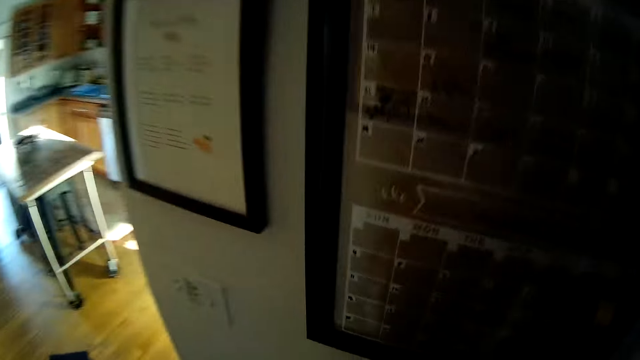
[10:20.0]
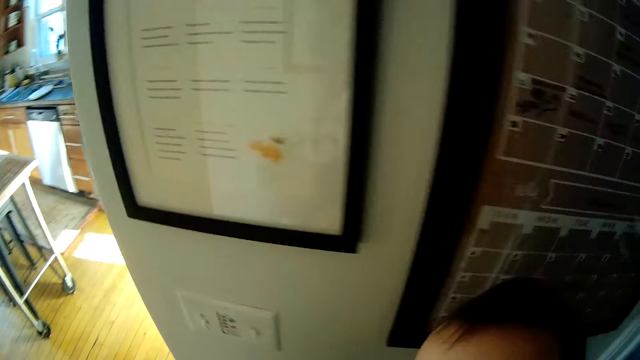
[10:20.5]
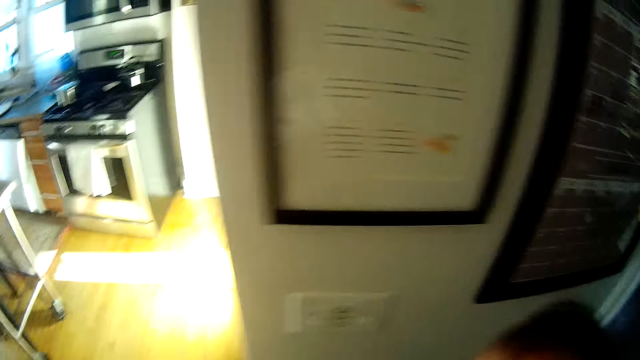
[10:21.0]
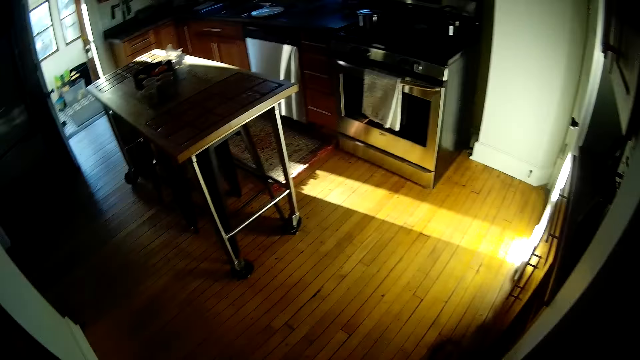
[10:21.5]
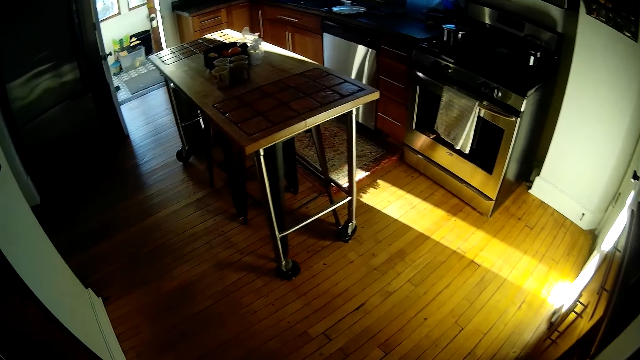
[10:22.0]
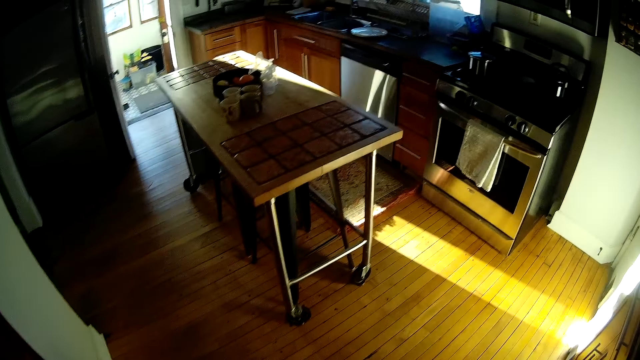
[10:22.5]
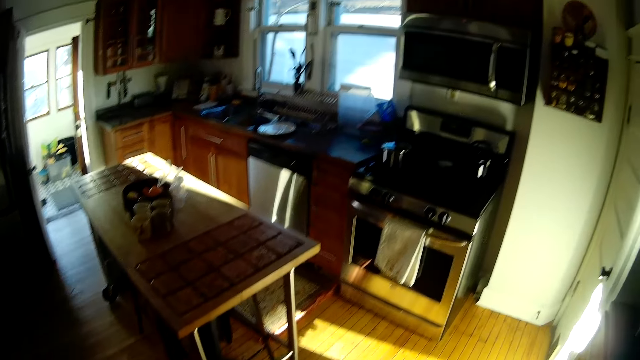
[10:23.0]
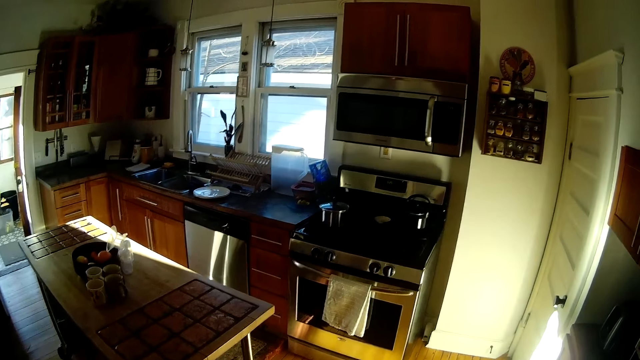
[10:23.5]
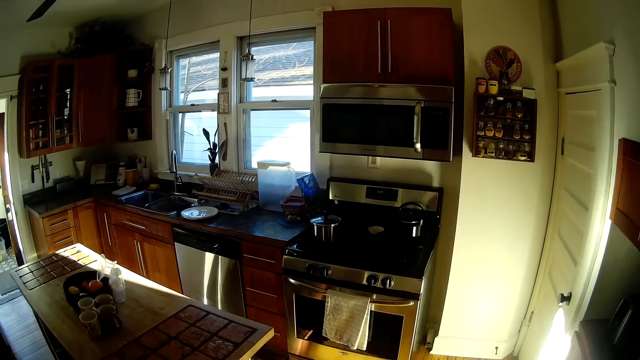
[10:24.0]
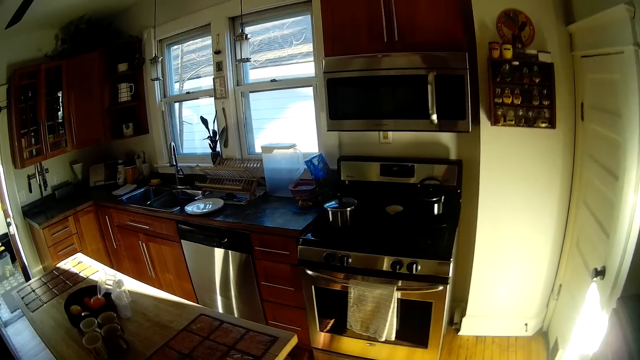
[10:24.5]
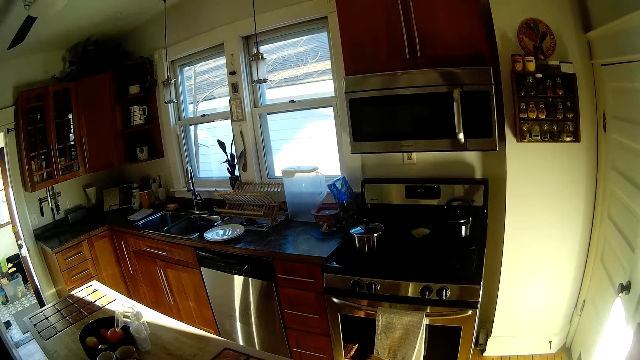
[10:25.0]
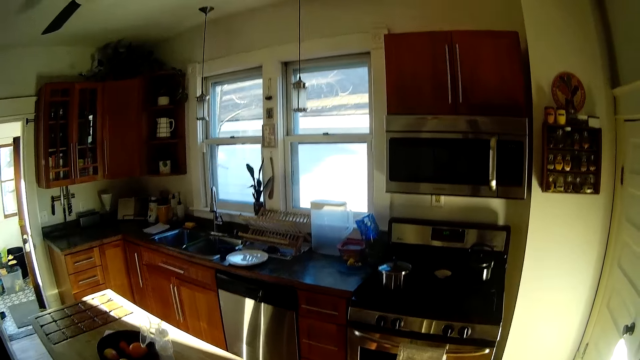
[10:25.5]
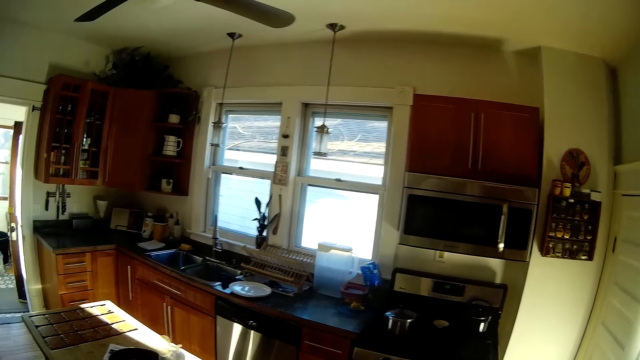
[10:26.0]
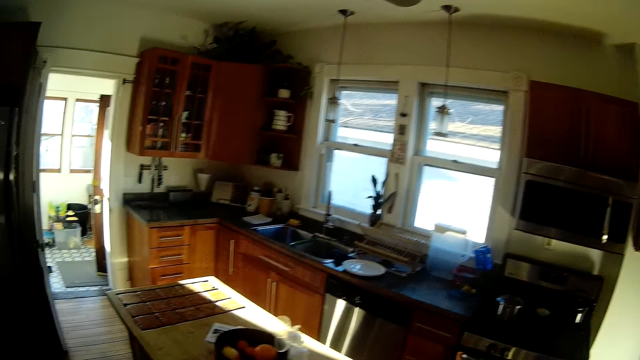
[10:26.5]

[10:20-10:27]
The camera wearer walks into the kitchen.

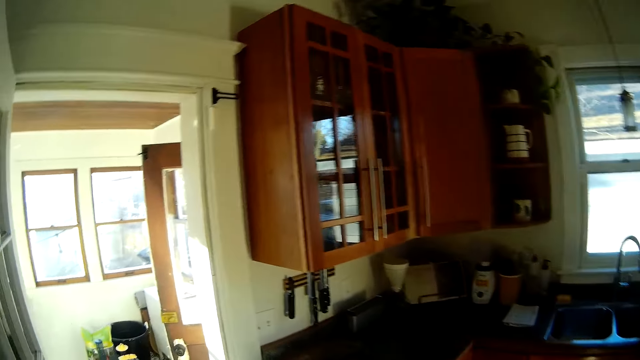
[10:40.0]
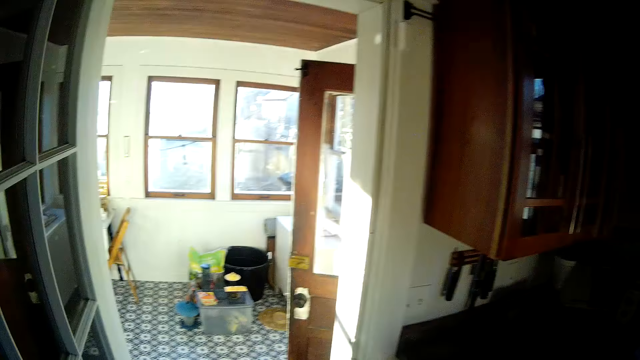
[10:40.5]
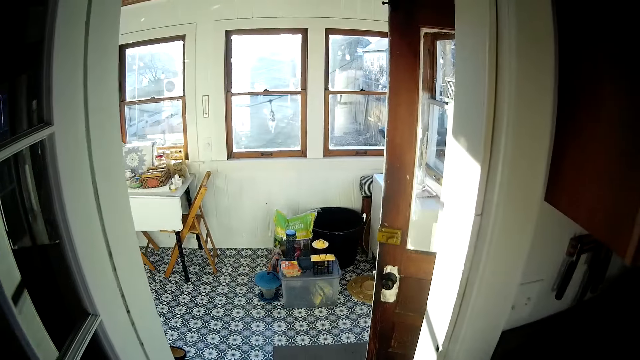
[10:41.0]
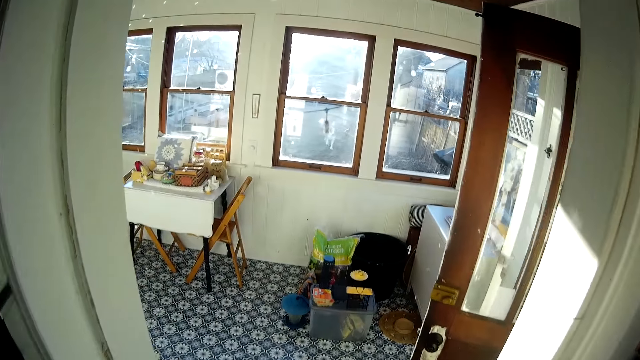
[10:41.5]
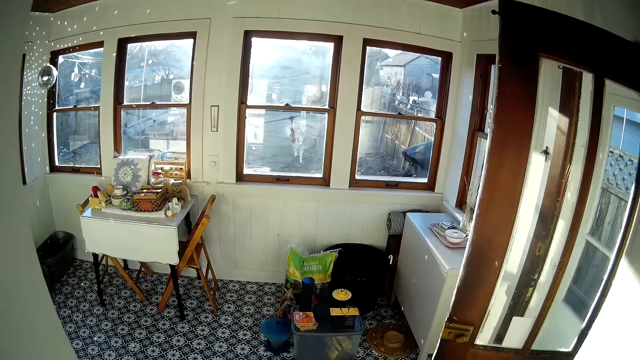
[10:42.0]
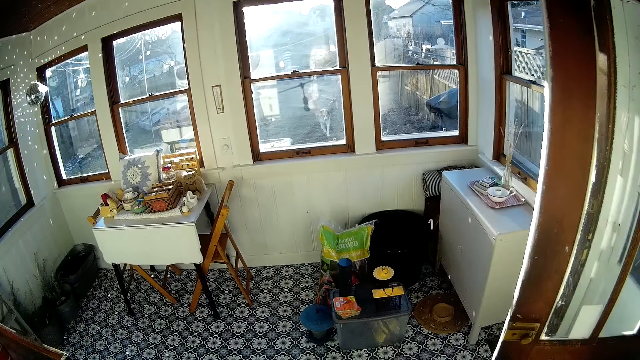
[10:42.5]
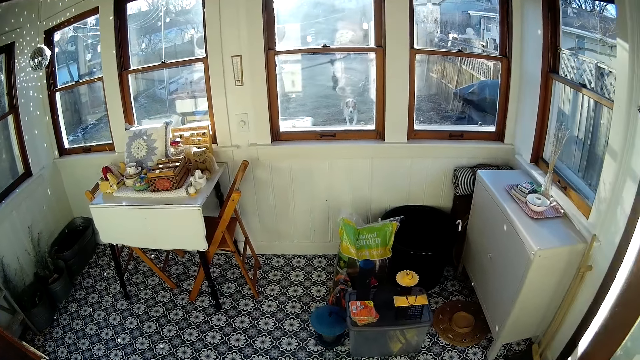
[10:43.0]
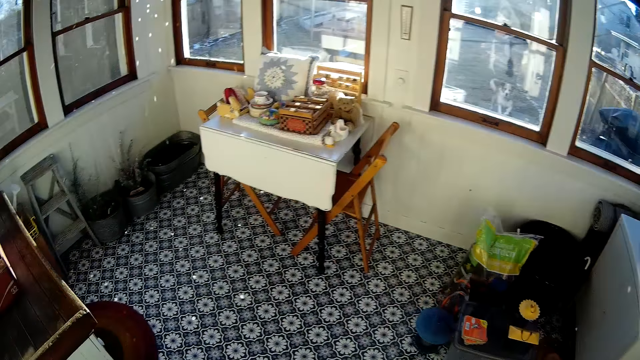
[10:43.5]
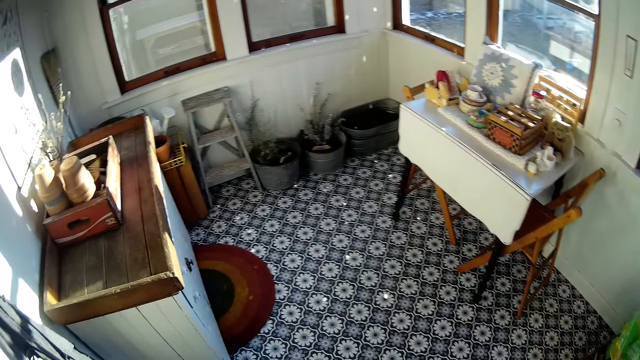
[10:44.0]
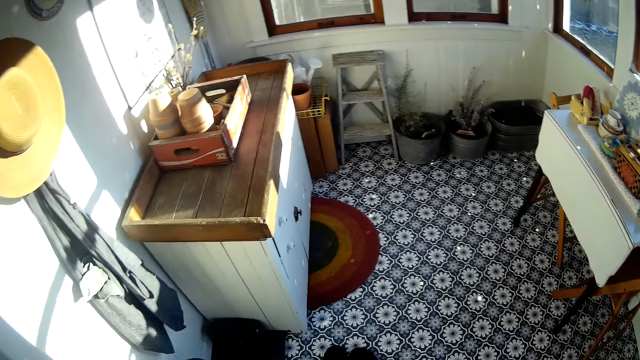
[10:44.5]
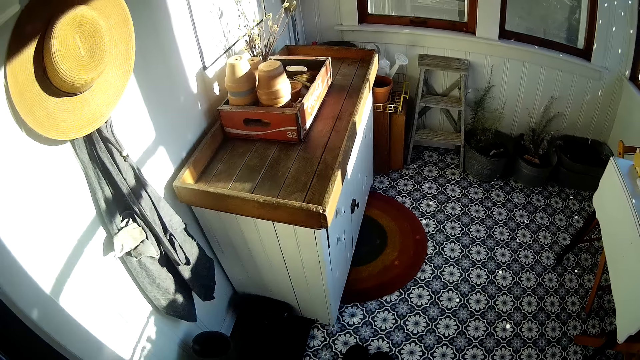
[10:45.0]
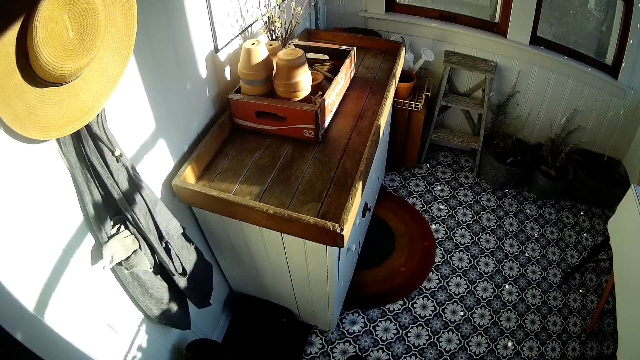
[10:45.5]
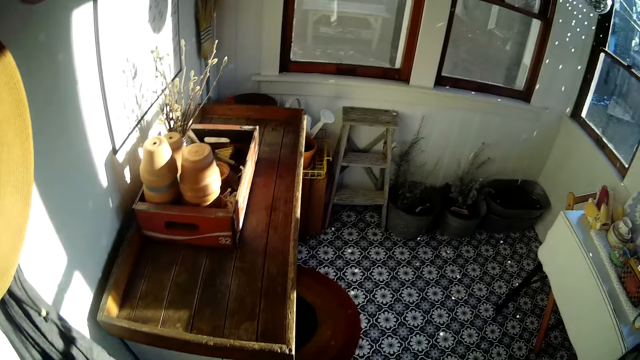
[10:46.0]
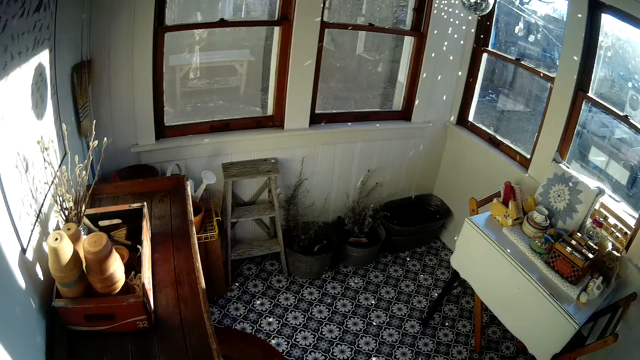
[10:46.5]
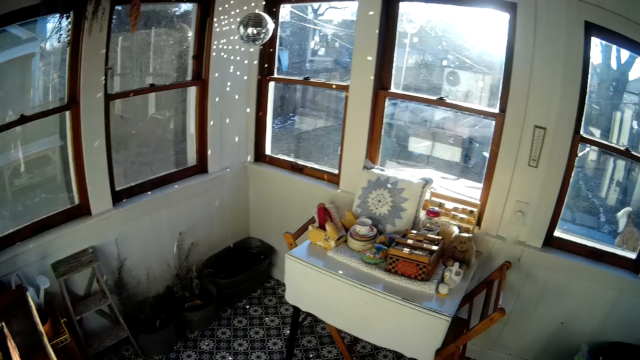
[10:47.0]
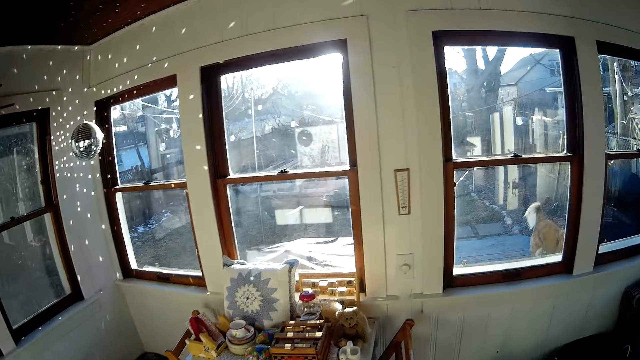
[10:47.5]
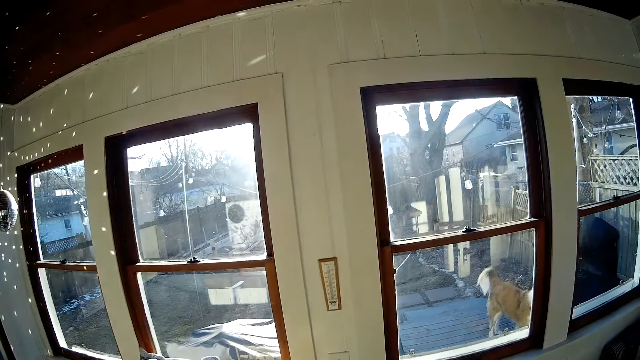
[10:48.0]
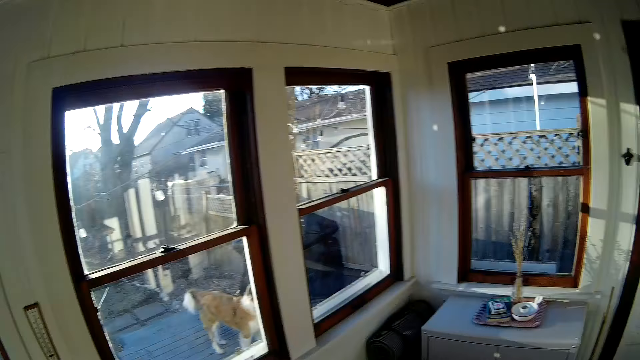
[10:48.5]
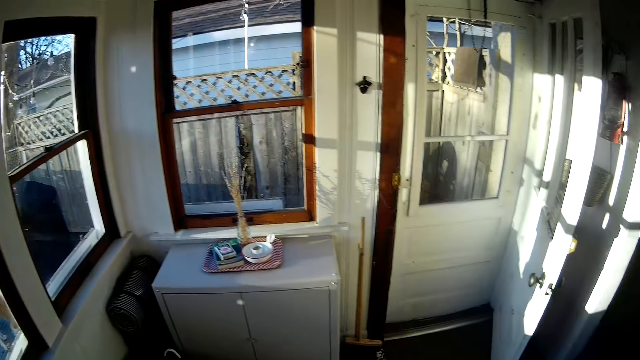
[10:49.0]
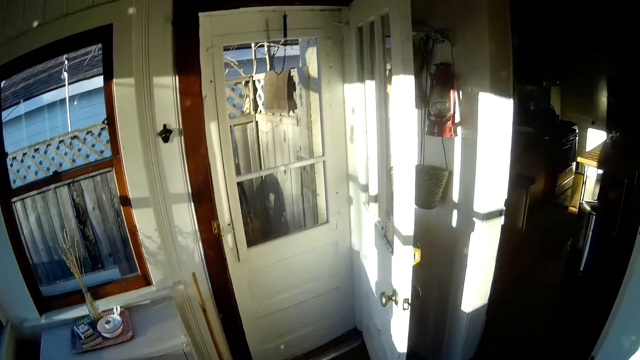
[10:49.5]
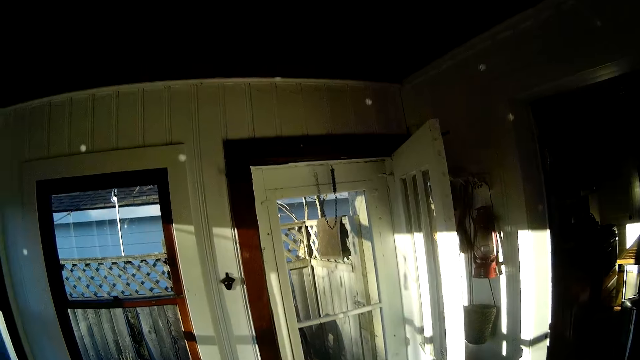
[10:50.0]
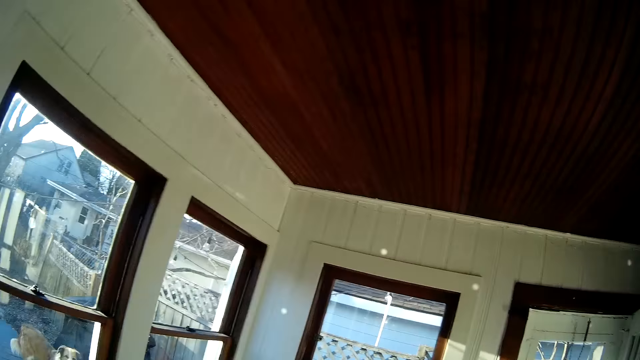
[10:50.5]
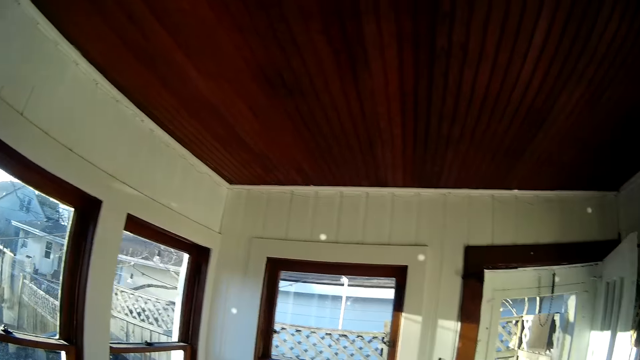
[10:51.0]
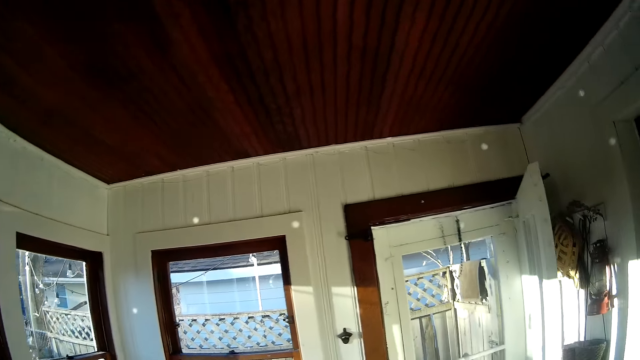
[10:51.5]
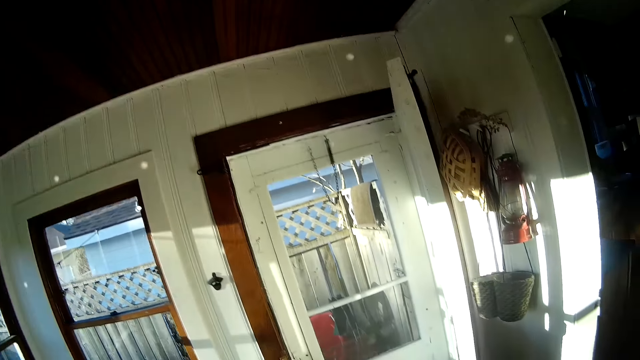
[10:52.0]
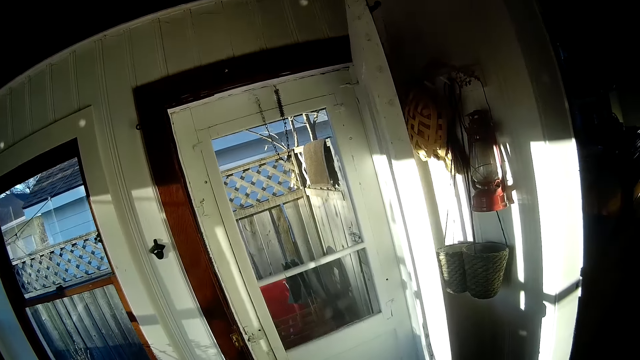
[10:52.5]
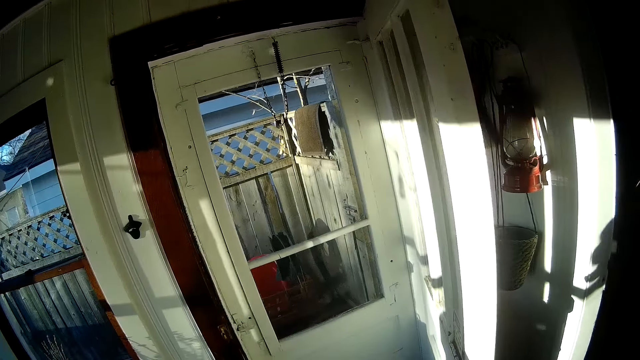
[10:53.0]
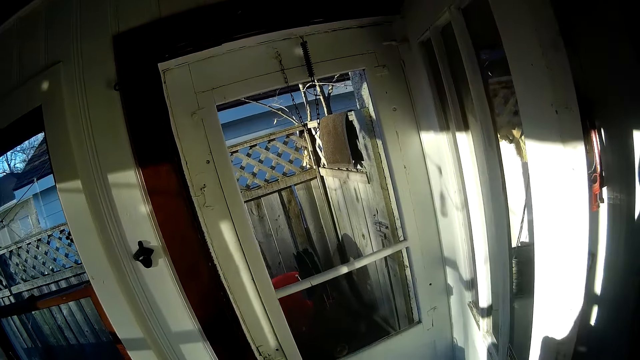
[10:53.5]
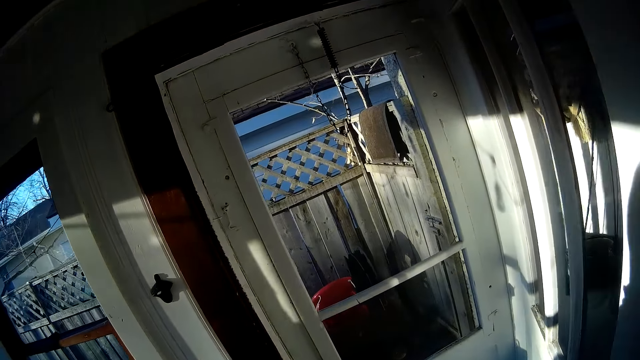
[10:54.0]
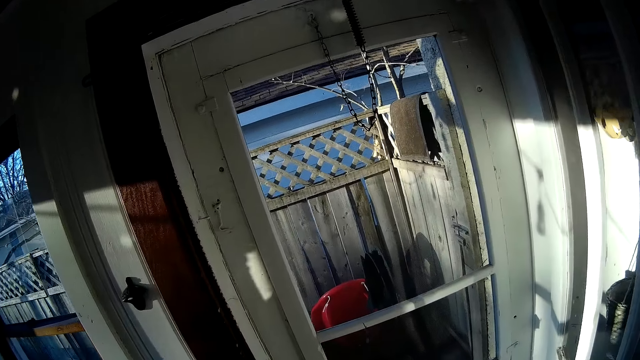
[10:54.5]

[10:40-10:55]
The camera wearer walks into a room.
